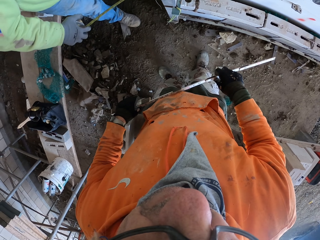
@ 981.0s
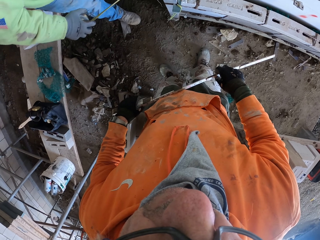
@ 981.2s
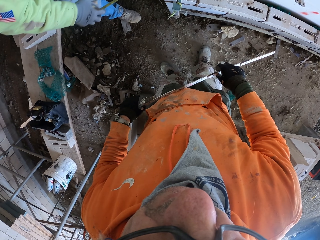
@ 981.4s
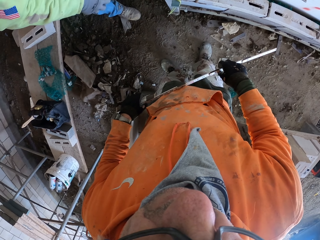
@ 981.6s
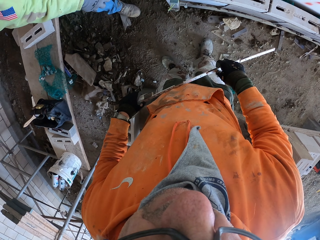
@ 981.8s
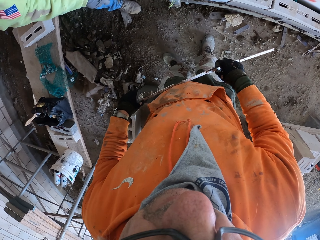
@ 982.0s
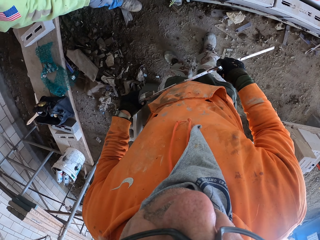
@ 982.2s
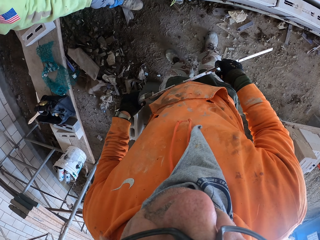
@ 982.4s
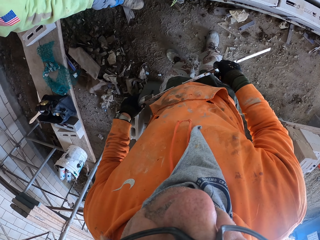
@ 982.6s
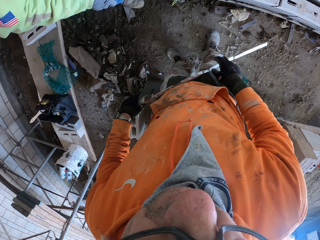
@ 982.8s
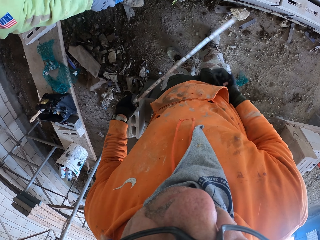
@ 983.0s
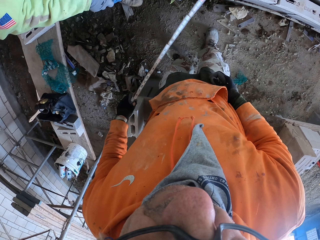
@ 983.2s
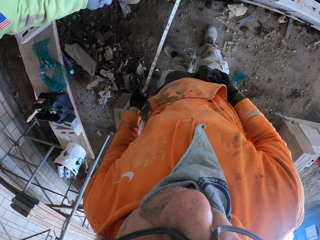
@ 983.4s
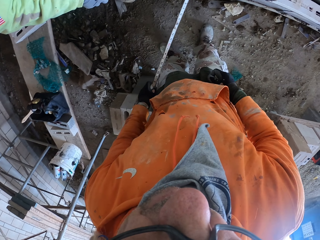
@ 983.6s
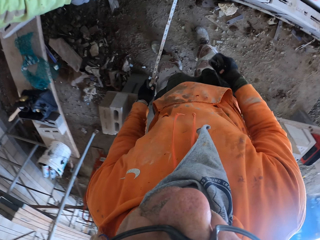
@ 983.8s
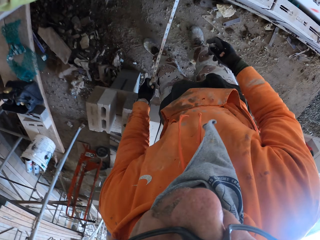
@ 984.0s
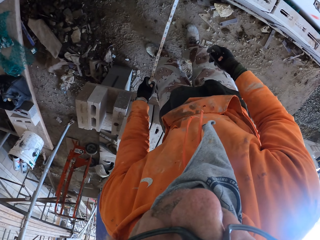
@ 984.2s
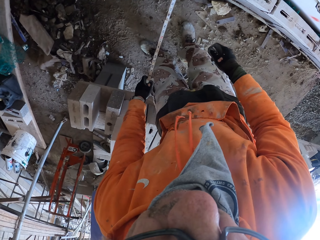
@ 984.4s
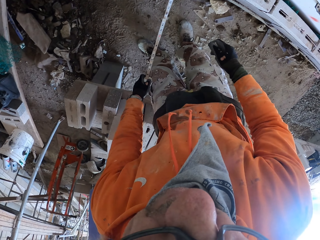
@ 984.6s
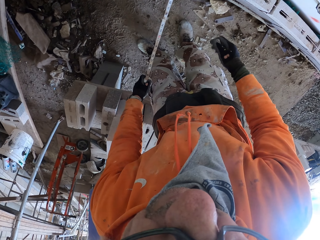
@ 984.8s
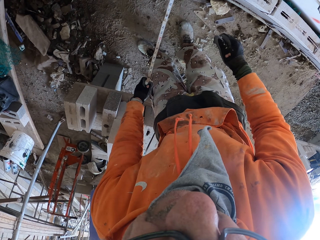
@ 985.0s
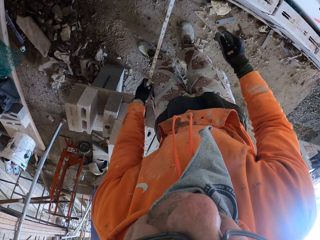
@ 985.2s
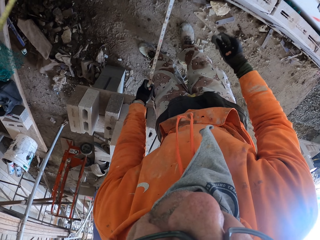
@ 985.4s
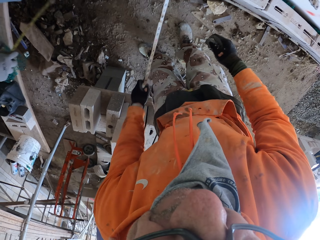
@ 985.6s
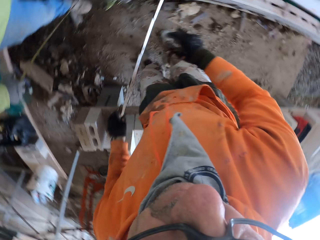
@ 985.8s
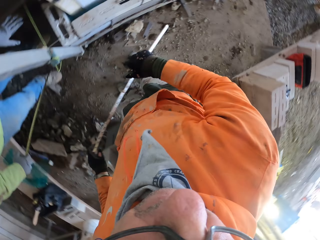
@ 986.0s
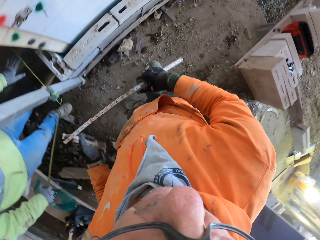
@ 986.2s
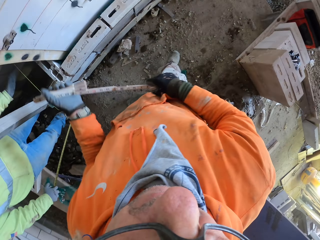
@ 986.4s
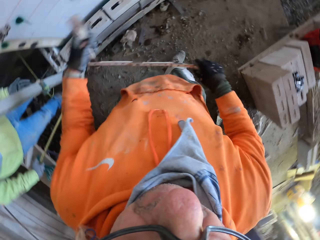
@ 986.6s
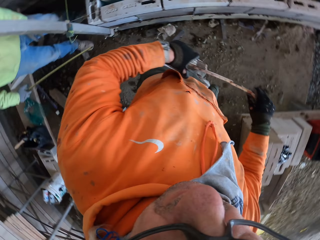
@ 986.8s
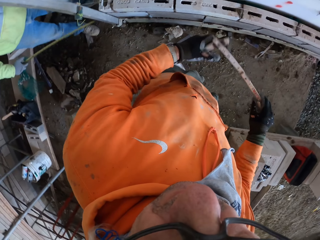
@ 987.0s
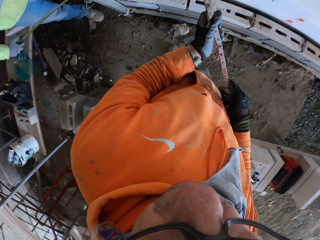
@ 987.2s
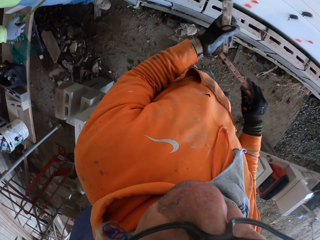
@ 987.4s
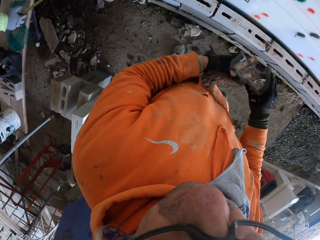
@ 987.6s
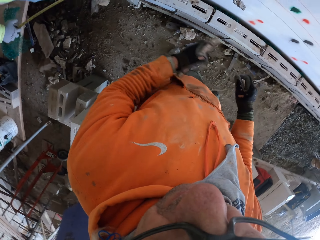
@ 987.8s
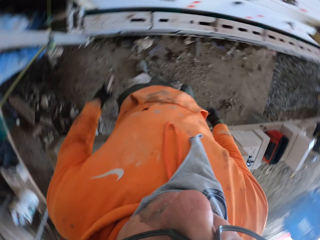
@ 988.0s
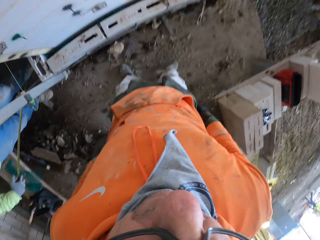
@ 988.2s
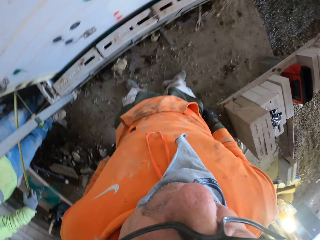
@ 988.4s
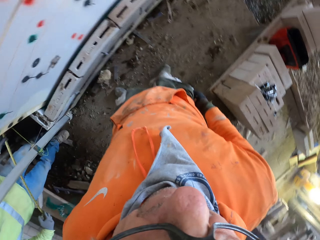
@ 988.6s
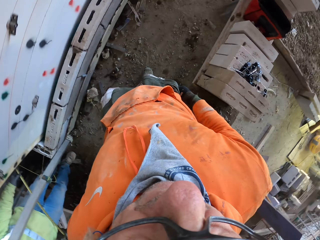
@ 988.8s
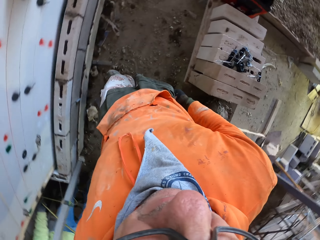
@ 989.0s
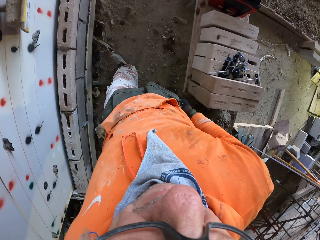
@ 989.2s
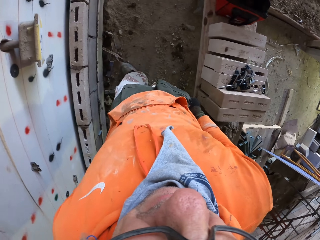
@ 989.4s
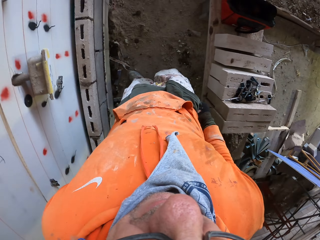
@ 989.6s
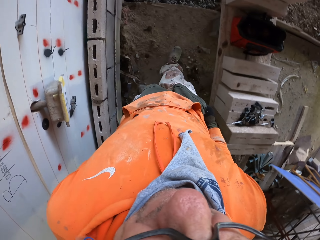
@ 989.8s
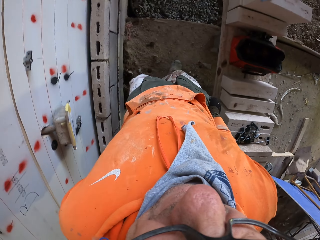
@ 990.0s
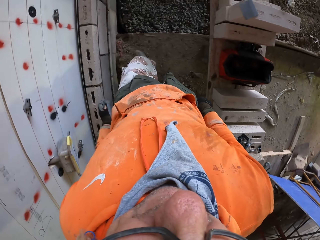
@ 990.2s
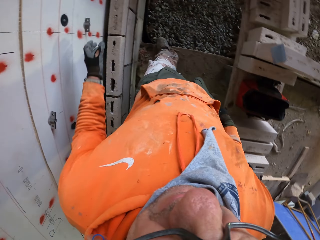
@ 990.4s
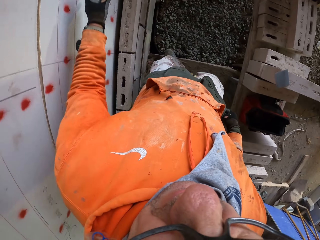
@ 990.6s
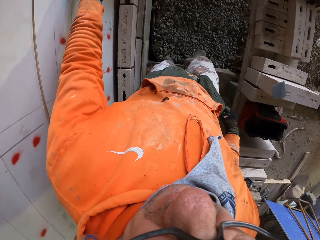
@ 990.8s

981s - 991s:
The camera wearer looks at the wall. They measure the wall. They fold the tape measure. They walk around.

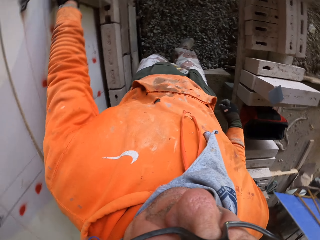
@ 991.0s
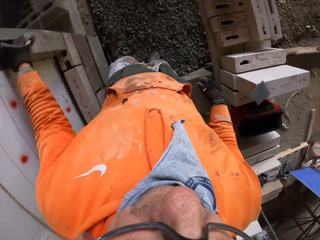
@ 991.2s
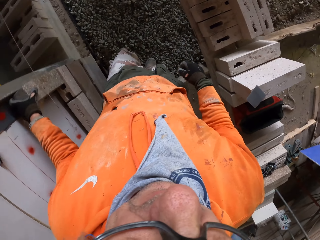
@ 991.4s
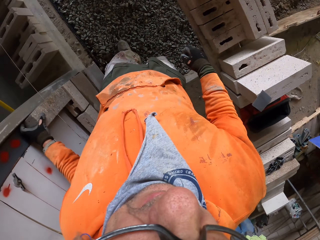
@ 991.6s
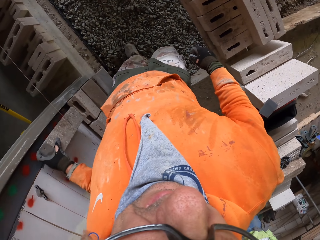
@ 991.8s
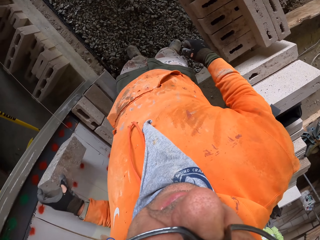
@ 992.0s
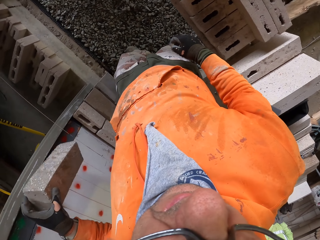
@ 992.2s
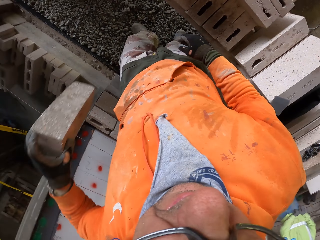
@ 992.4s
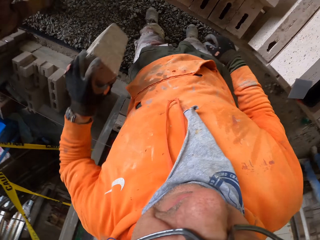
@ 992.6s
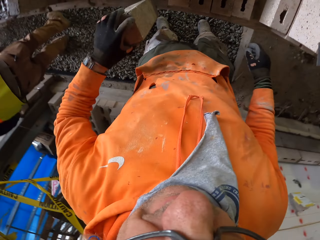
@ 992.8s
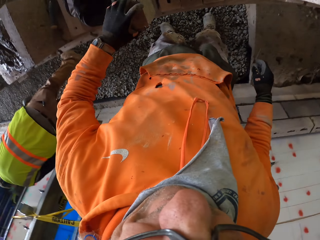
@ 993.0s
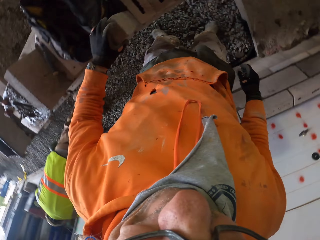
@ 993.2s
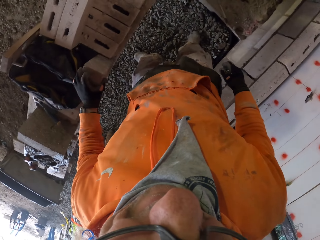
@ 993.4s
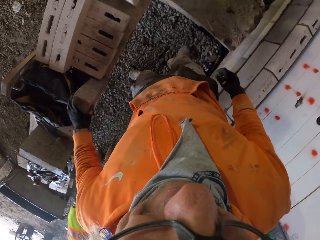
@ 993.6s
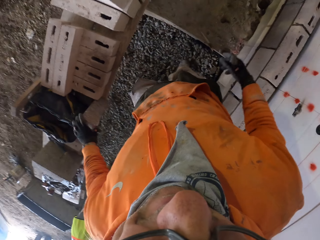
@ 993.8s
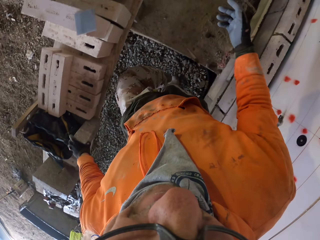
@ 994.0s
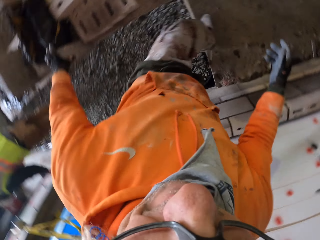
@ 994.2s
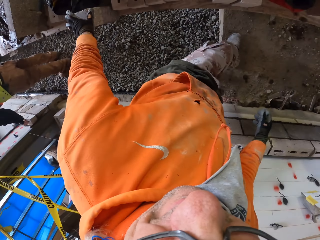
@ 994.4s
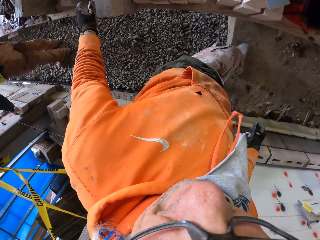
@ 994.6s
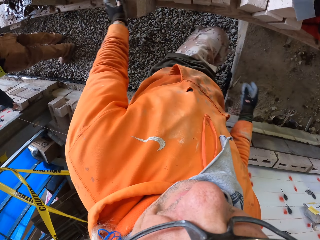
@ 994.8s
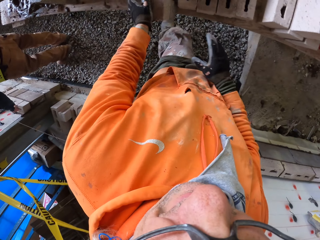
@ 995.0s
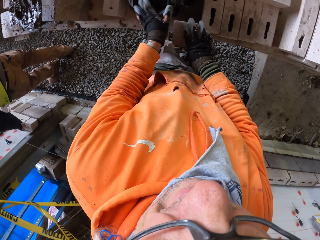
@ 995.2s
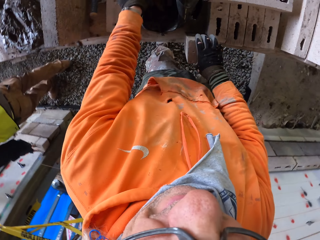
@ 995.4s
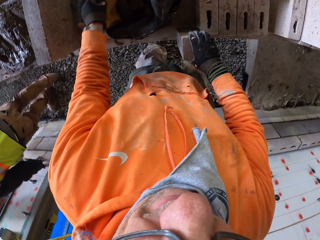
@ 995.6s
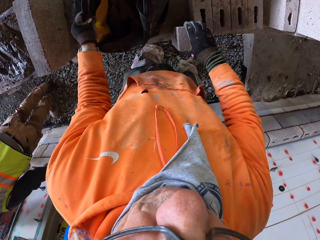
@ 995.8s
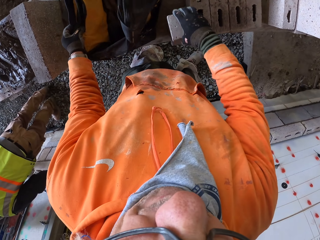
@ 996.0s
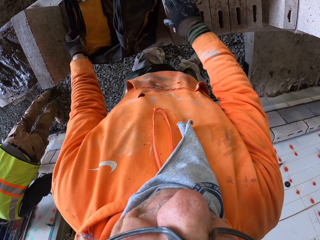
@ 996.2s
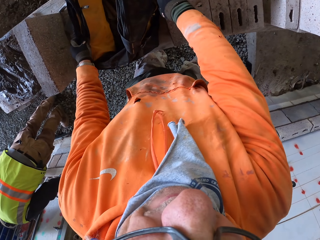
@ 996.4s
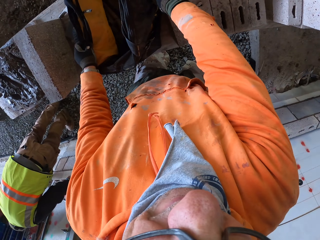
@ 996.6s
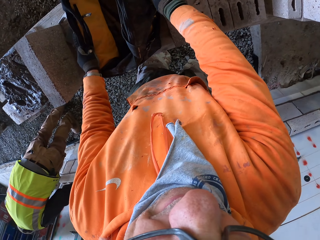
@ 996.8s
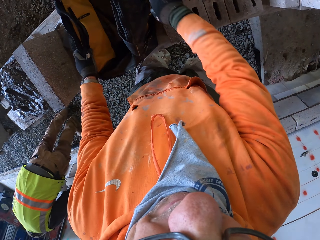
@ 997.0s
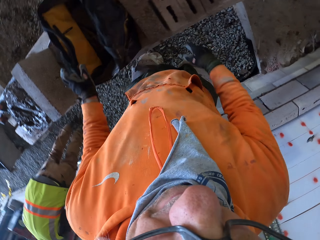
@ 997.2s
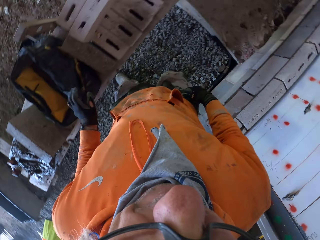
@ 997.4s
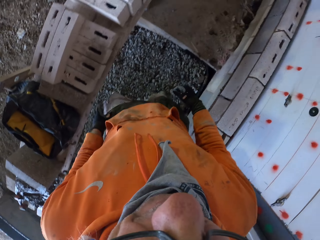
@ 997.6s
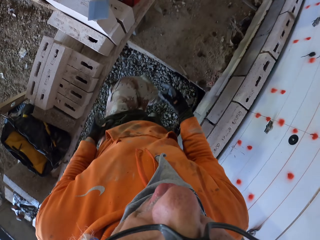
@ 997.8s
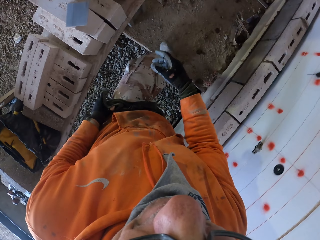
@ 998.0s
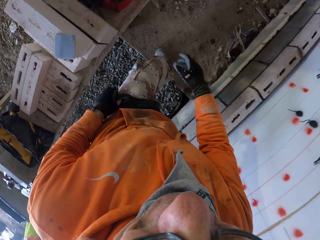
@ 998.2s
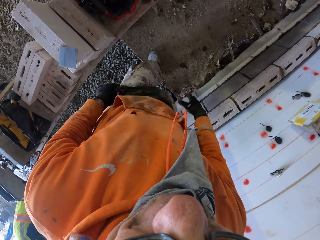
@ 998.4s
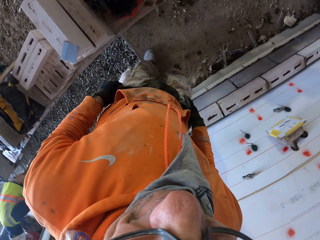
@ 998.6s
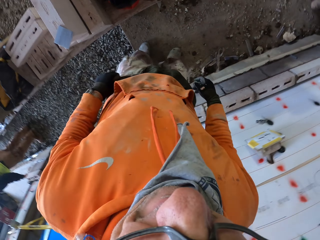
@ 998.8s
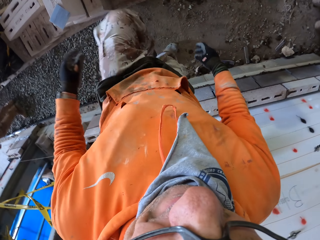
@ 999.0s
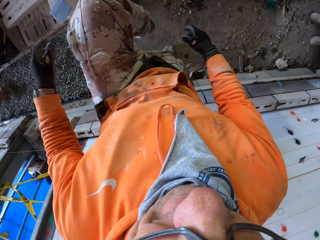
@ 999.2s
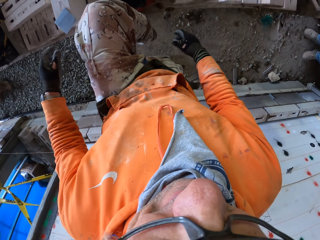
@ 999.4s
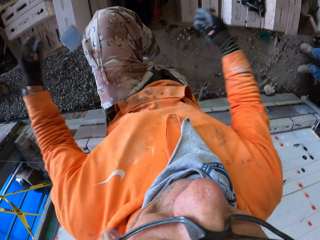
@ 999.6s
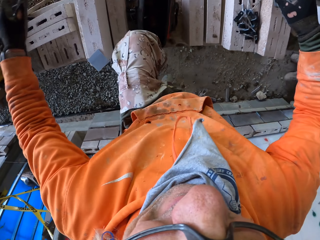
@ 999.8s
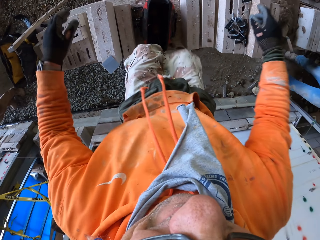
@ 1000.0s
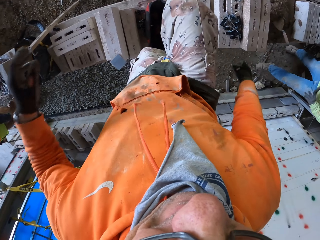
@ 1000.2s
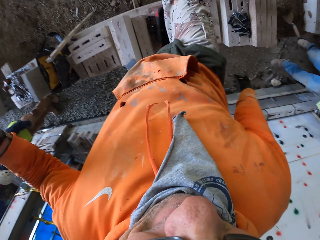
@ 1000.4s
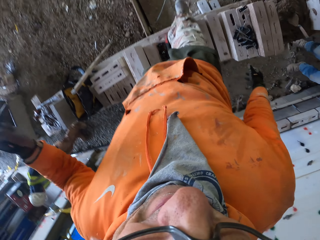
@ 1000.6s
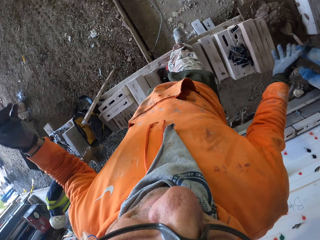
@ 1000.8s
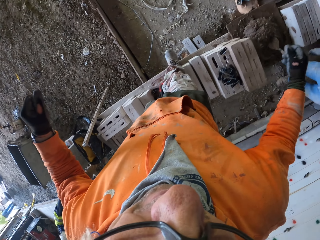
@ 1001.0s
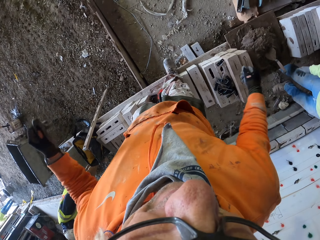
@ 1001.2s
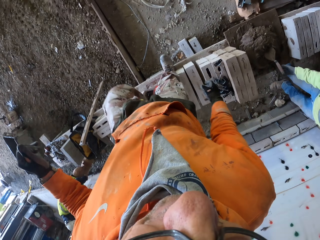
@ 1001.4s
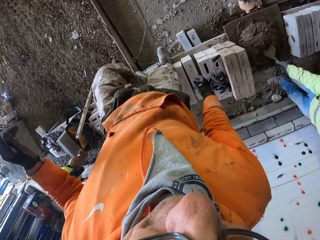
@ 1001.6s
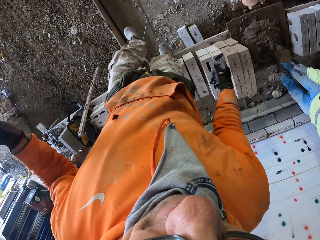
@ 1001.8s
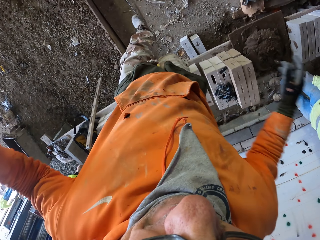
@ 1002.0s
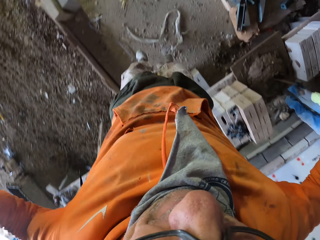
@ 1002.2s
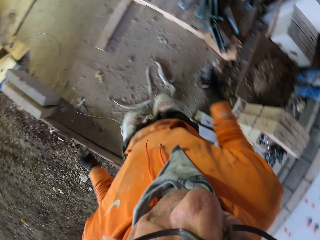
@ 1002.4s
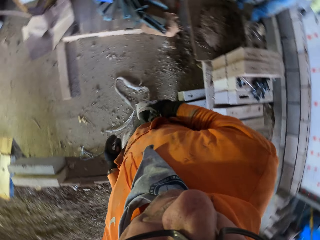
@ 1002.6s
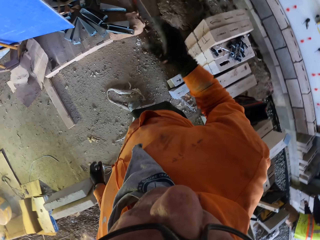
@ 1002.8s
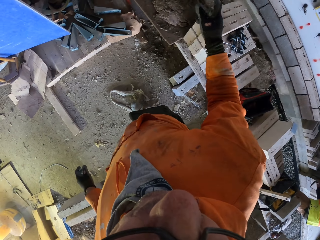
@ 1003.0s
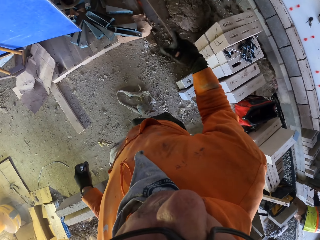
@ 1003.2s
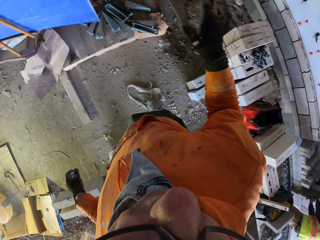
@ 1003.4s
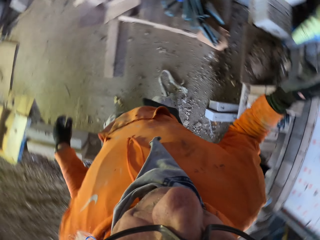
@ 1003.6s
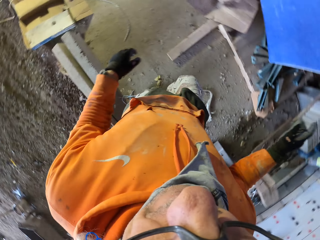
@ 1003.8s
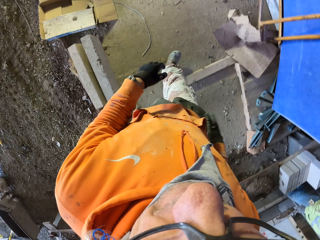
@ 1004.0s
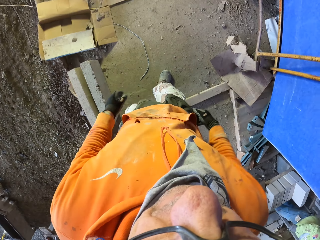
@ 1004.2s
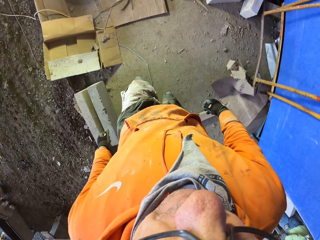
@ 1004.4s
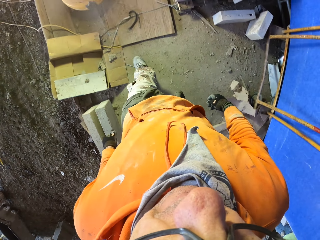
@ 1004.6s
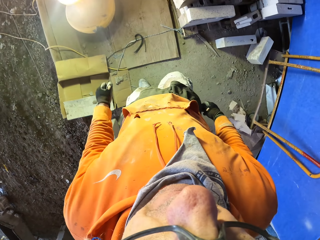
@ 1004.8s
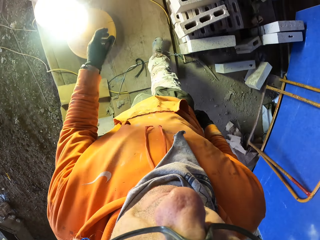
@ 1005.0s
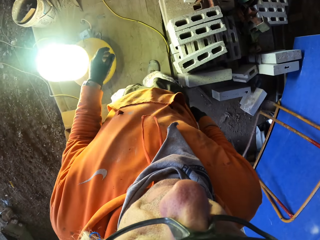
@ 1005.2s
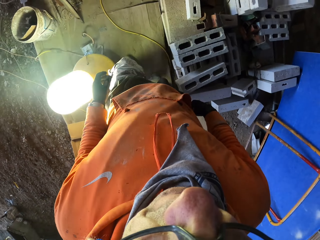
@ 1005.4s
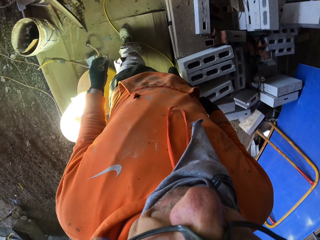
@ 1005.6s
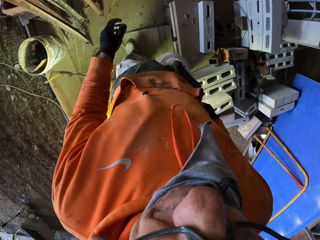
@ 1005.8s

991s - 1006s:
The camera wearer picks up a brick. They walk. They put the brick down. They walk. They push the brick. They hold a bag. They move the brick. They walk around.
